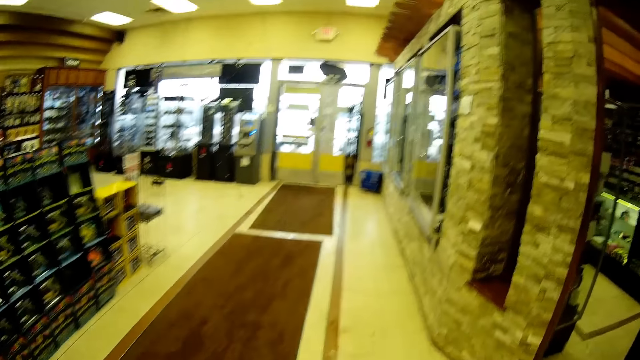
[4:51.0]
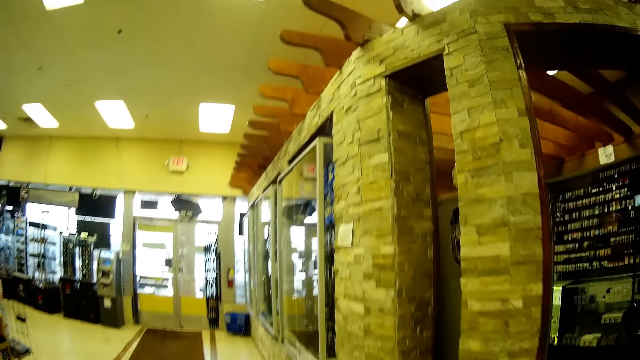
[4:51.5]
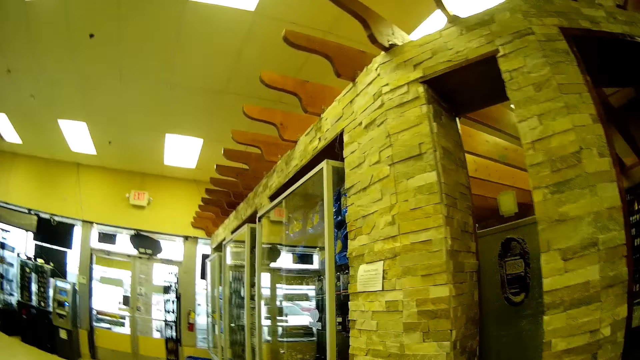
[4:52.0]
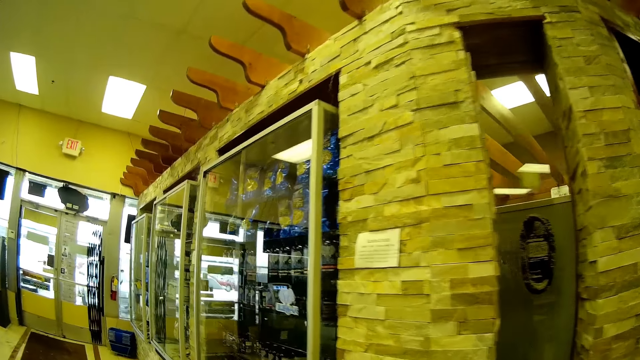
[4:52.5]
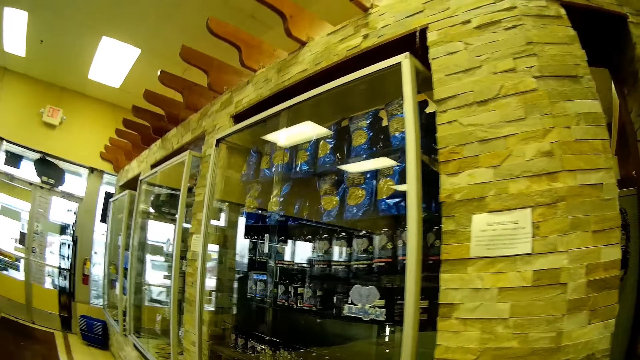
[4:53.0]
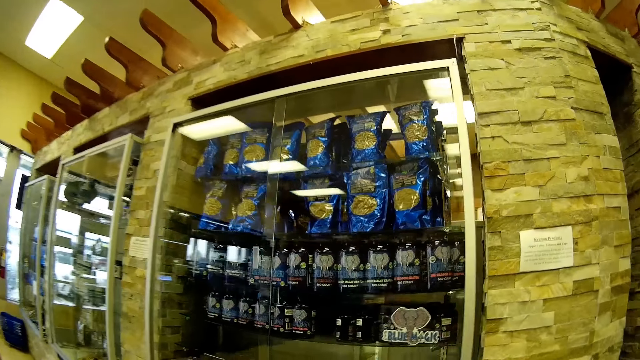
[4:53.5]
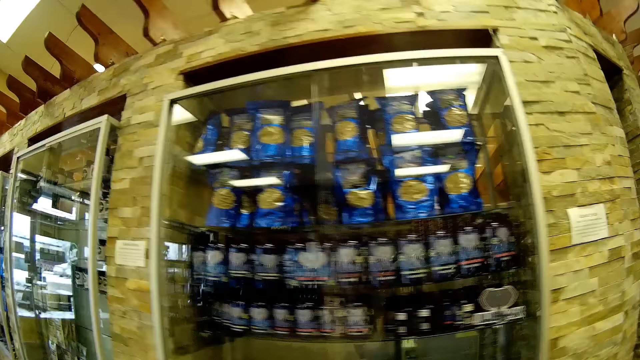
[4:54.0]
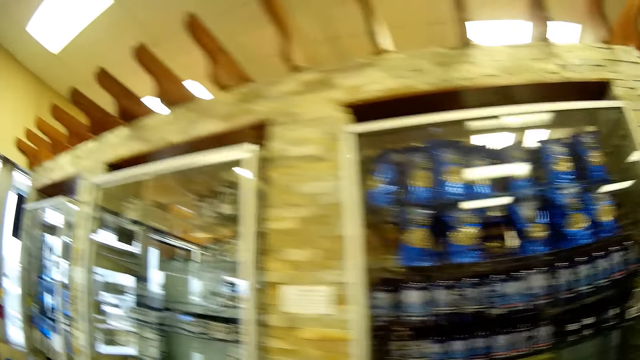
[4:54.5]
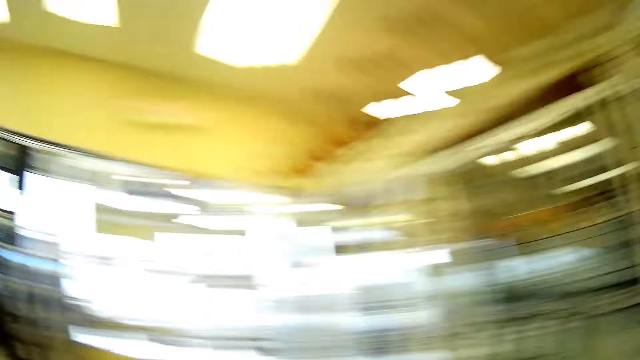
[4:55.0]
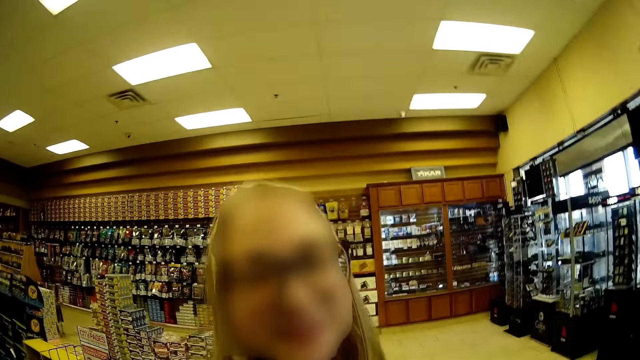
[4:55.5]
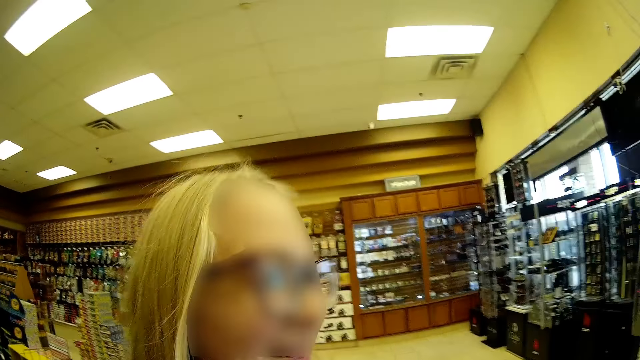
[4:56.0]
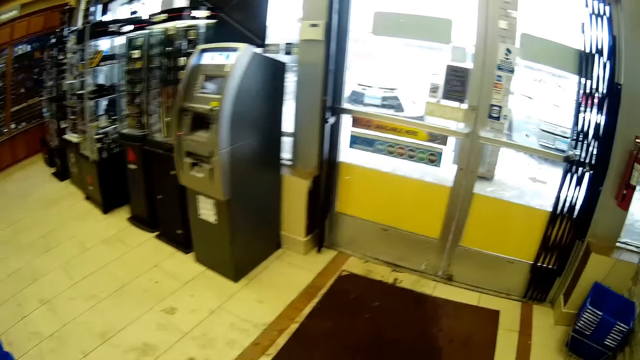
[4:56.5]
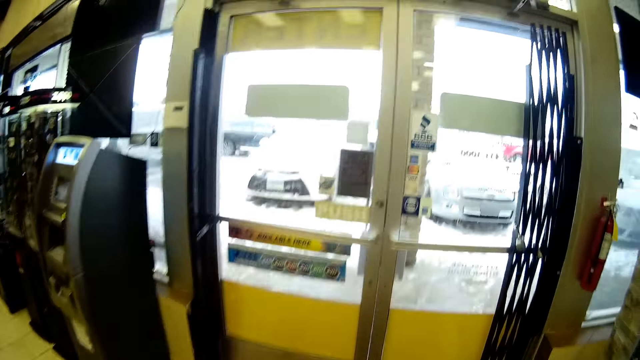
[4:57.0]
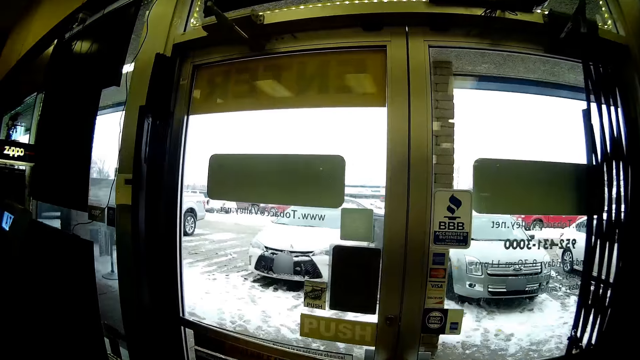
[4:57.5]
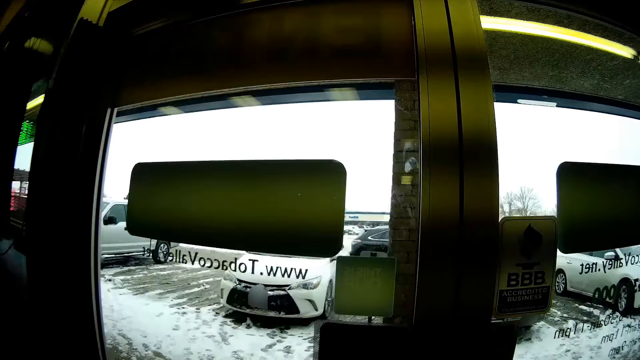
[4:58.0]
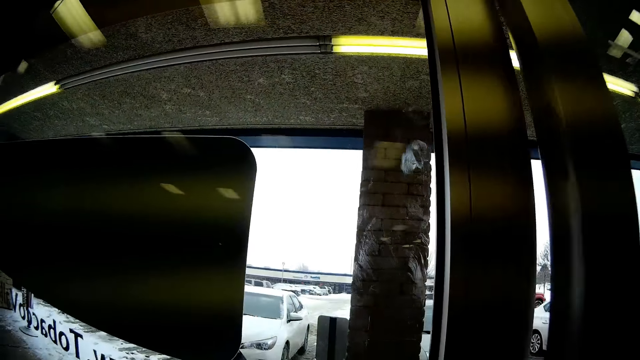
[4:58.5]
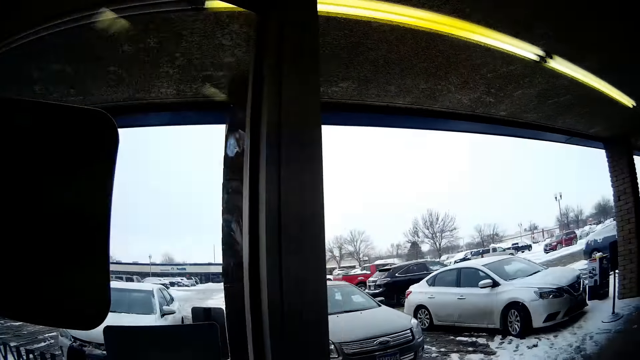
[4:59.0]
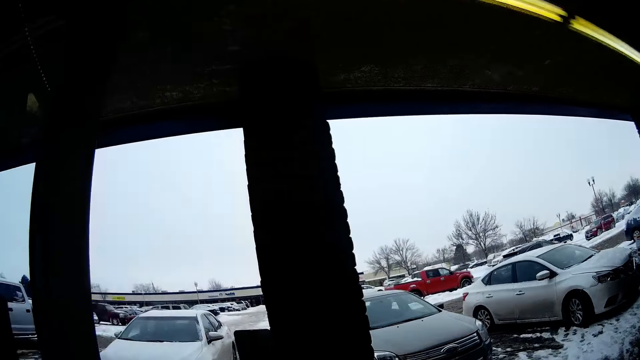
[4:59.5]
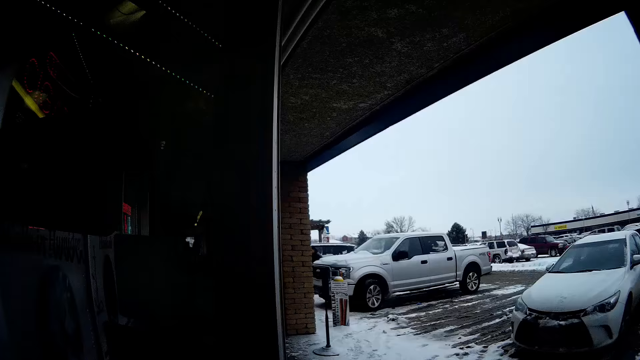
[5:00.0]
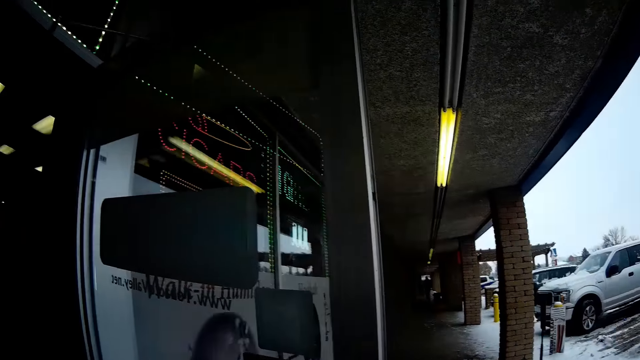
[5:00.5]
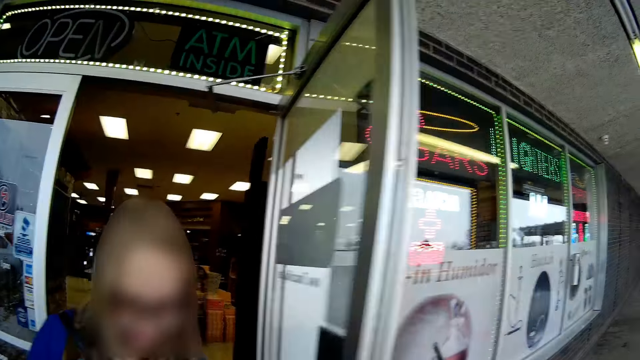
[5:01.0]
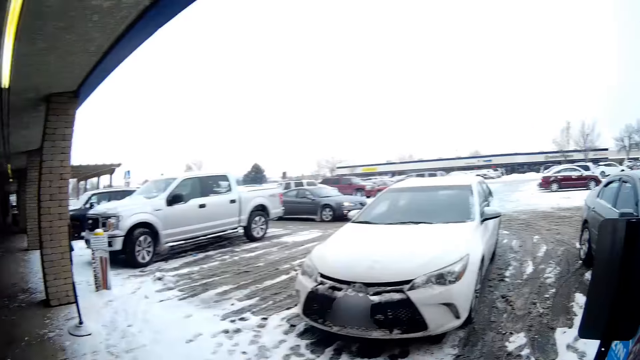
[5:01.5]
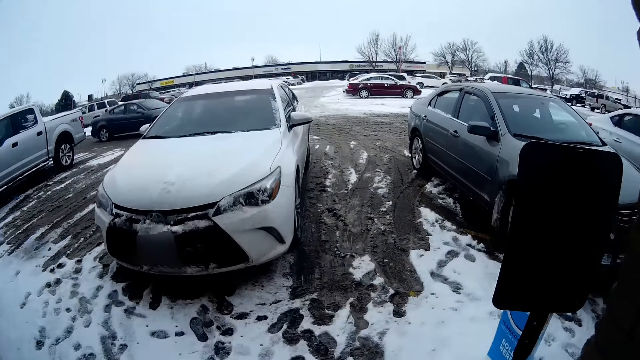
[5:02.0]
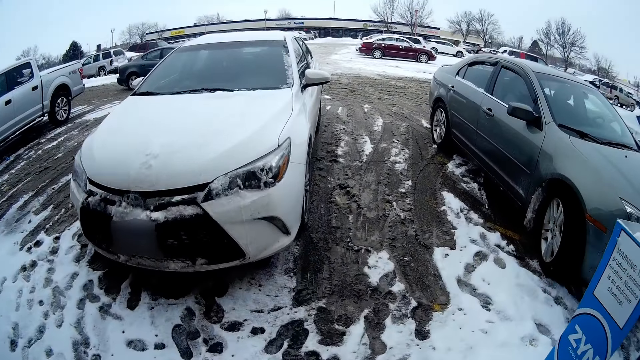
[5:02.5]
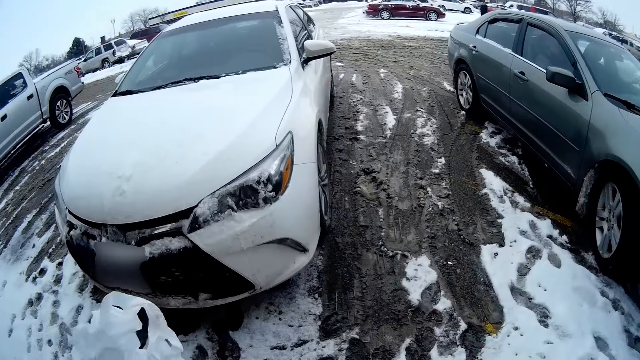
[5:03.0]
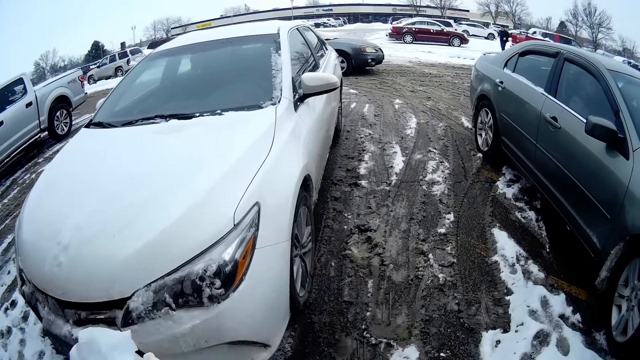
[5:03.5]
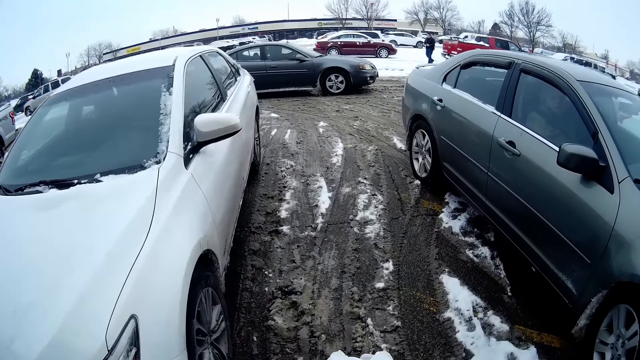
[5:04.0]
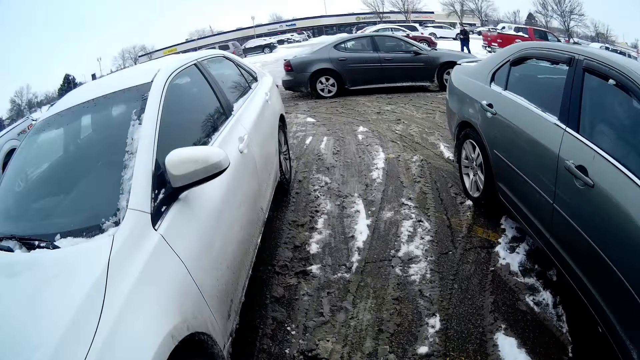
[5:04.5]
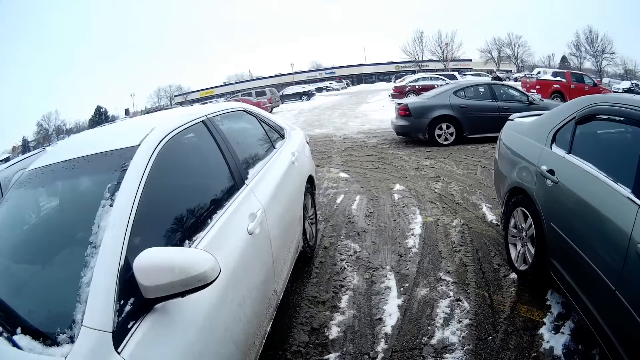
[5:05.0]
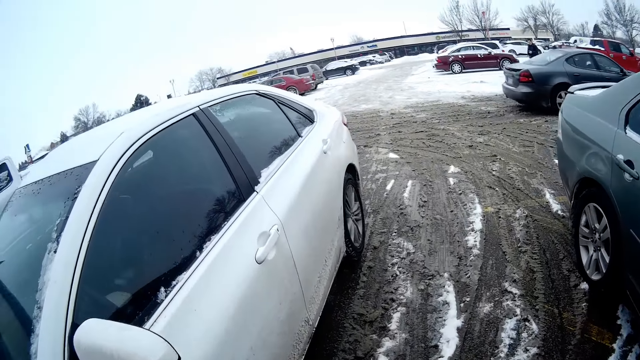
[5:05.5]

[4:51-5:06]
The camera wearer walks next to the shelves. They turn in the car. A lady walks towards the door. The camera wearer interacts with the lady. They walk towards the door and open the store door. They walk out of the store. The lady walks out of the store. The camera wearer walks towards the parking lot. They walk to a car.

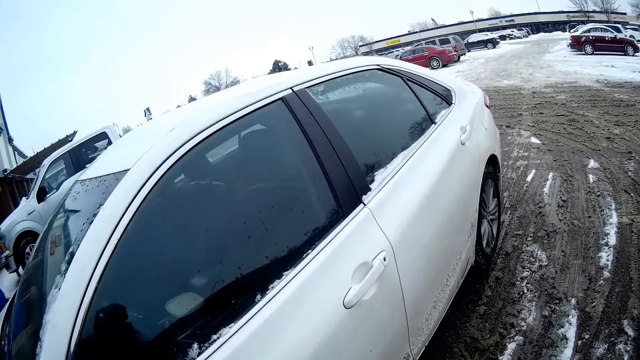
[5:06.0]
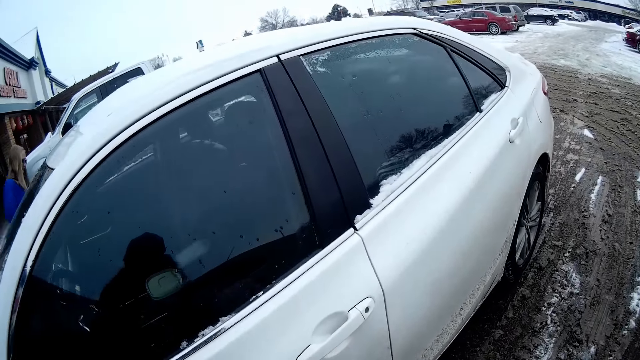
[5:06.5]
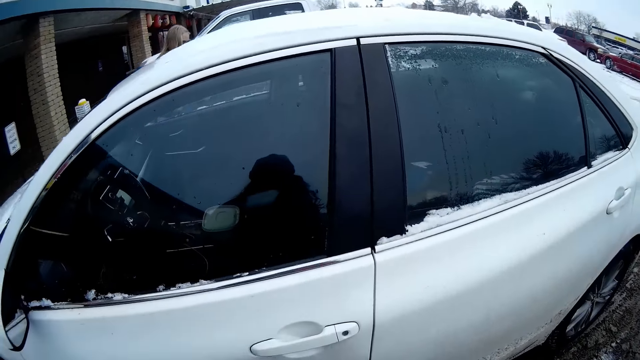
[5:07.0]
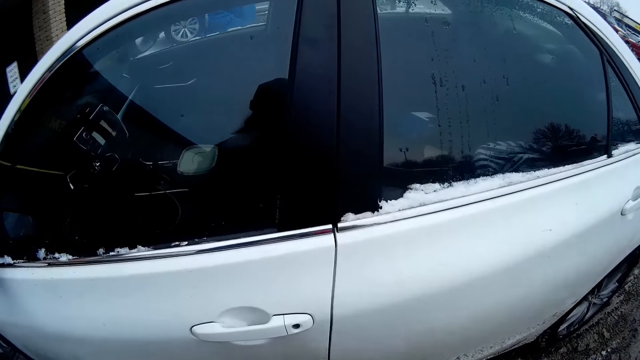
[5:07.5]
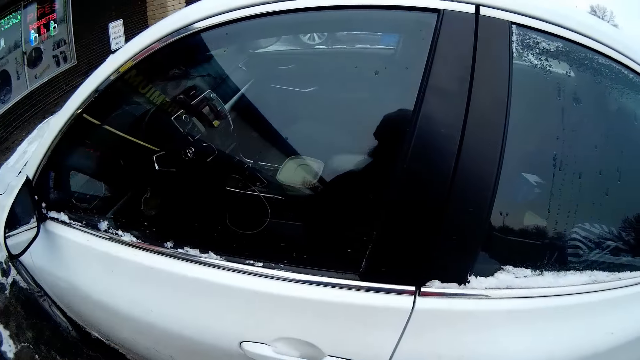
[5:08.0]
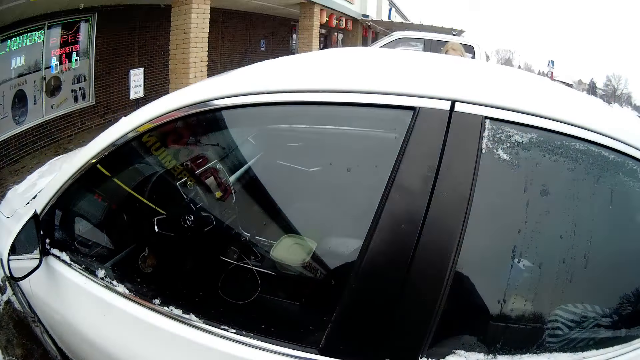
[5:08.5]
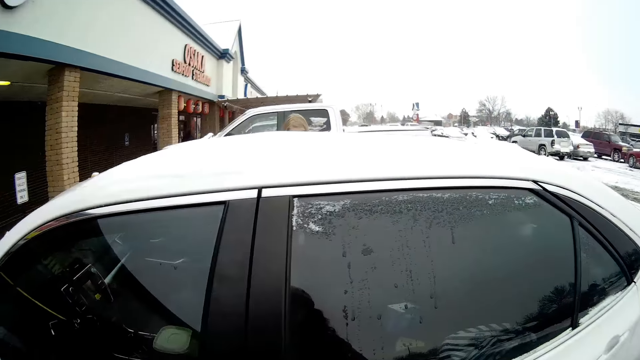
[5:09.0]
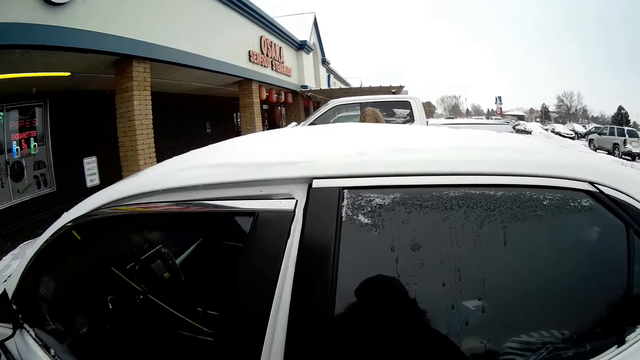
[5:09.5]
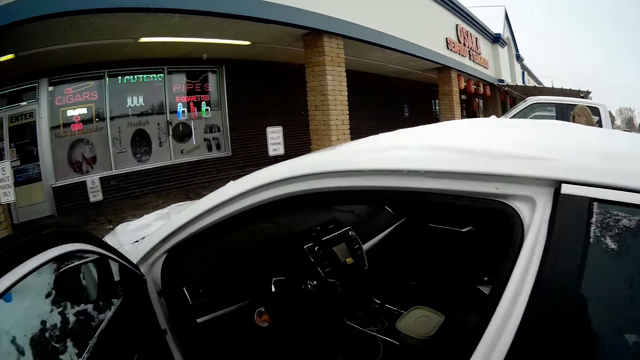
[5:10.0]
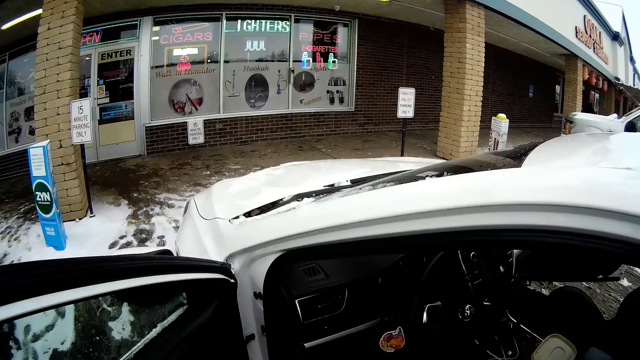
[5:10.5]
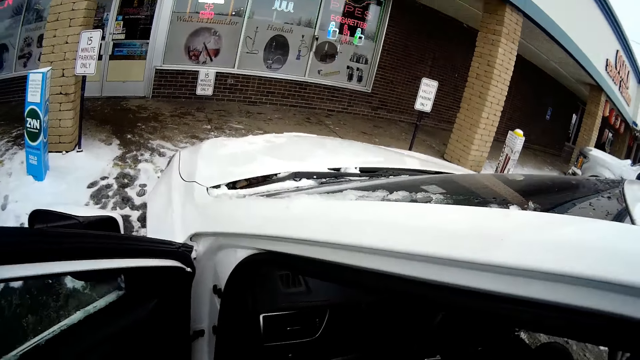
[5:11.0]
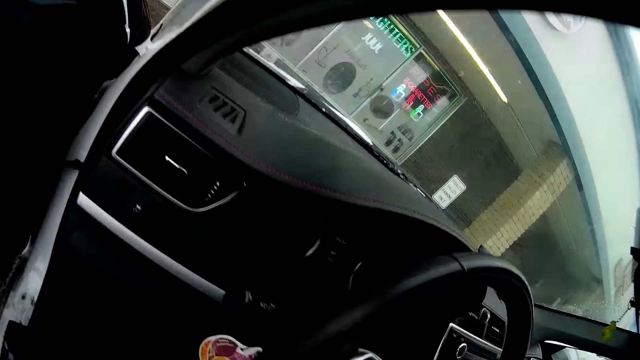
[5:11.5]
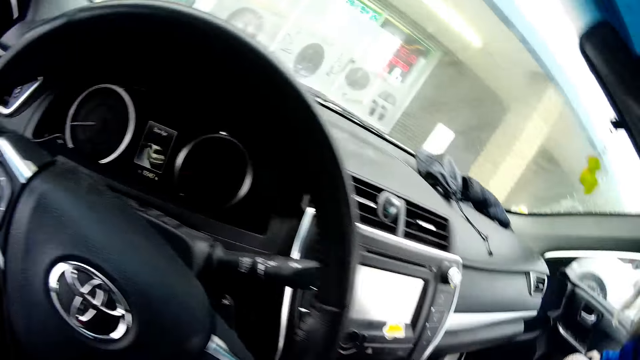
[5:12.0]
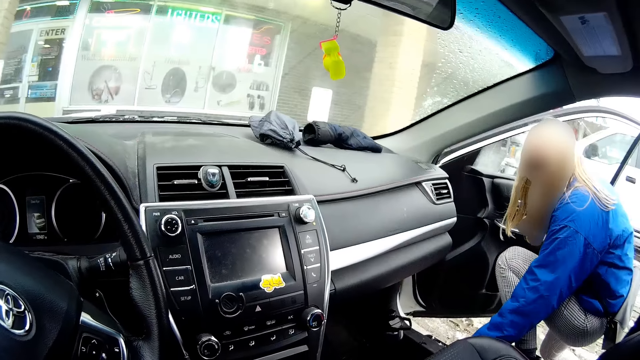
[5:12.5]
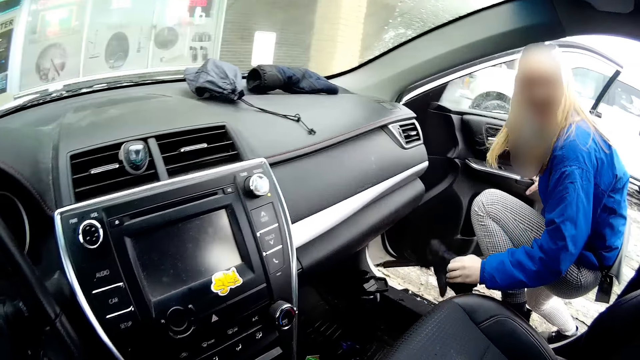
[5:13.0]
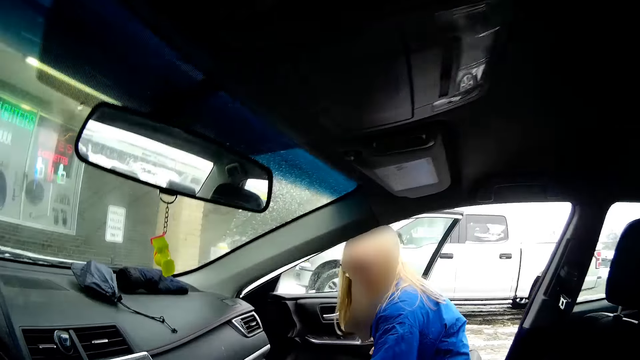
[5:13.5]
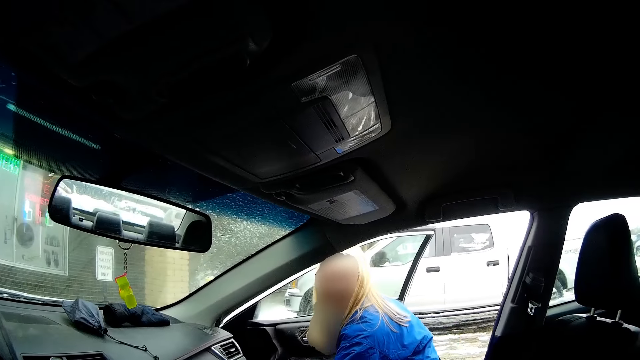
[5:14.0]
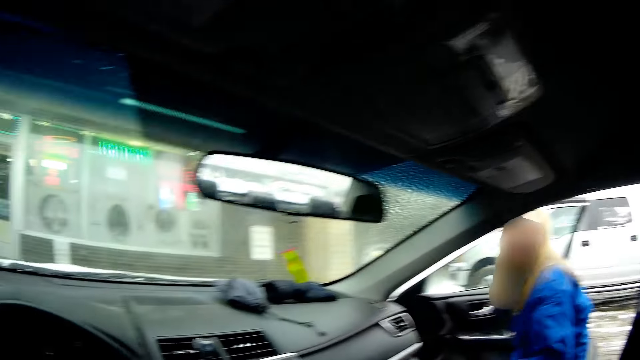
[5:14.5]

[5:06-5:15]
The camera wearer opens a door of the car. They get into the car. A woman picks a pair of gloves from the floor of the car. The woman gets into the car.
